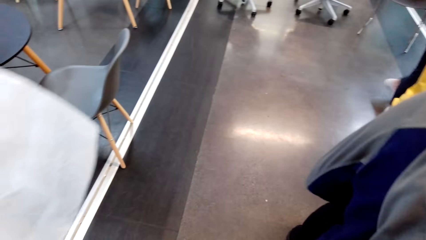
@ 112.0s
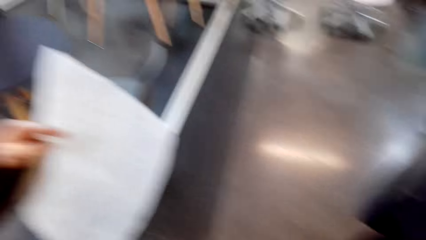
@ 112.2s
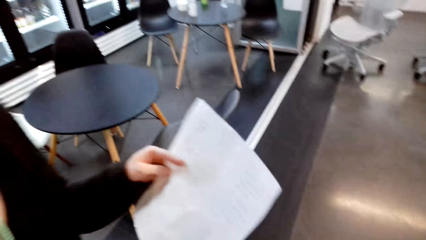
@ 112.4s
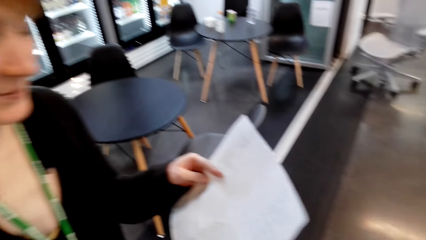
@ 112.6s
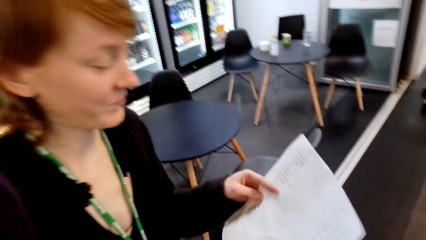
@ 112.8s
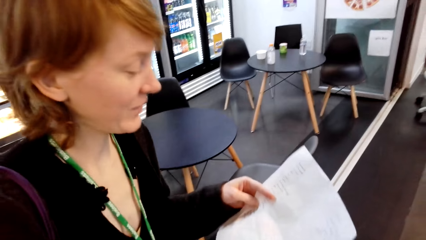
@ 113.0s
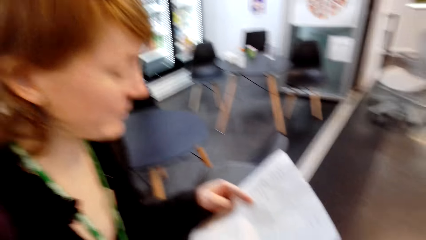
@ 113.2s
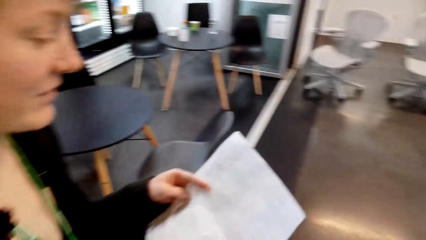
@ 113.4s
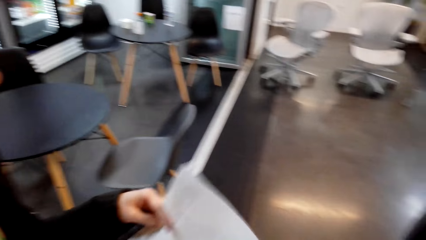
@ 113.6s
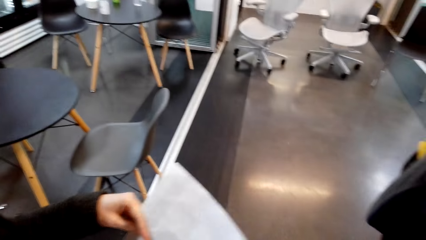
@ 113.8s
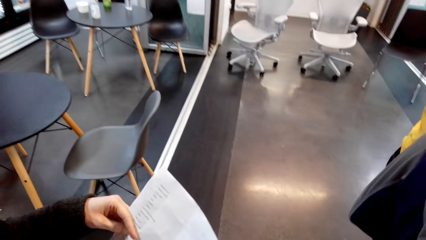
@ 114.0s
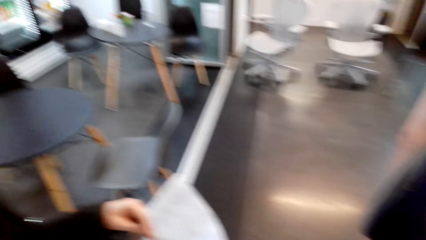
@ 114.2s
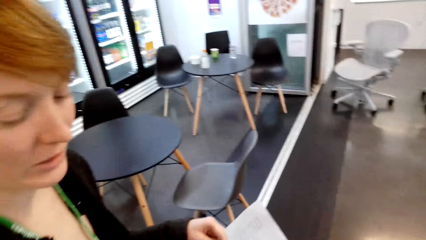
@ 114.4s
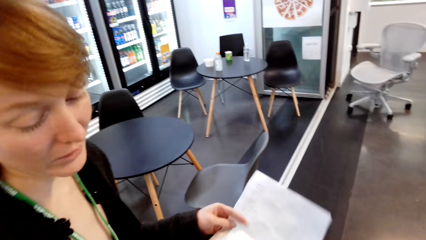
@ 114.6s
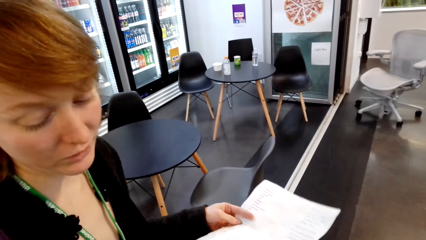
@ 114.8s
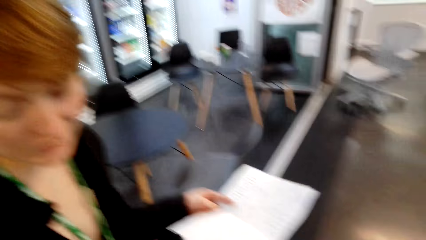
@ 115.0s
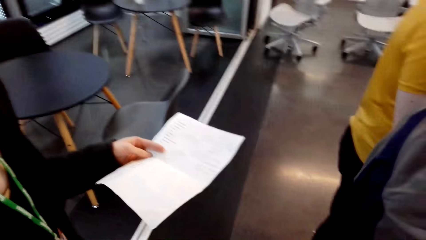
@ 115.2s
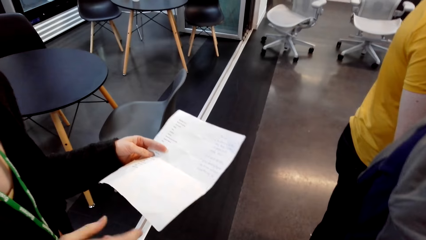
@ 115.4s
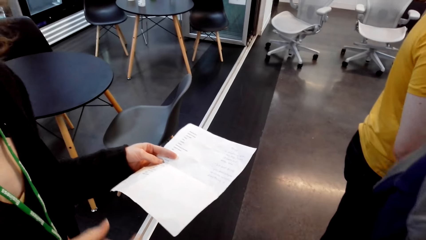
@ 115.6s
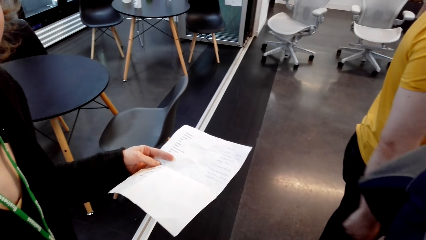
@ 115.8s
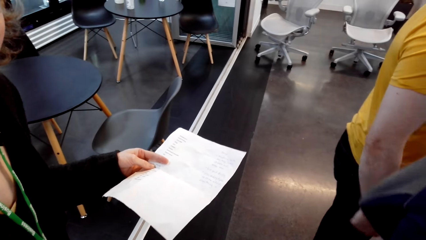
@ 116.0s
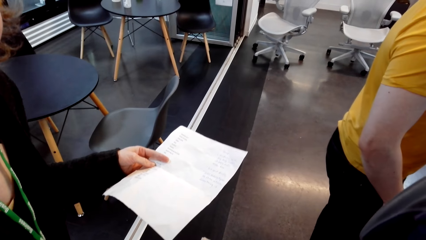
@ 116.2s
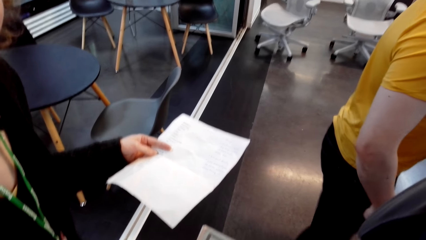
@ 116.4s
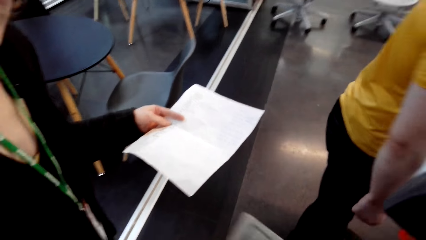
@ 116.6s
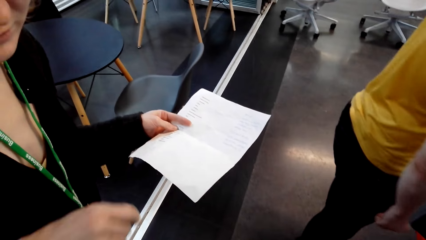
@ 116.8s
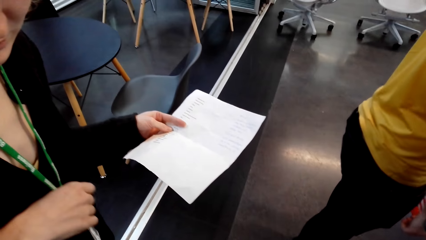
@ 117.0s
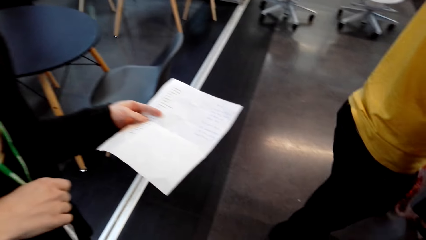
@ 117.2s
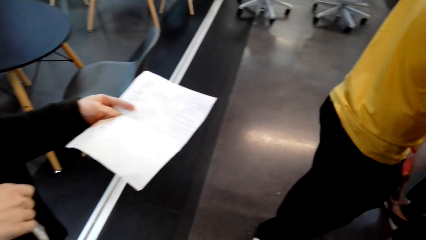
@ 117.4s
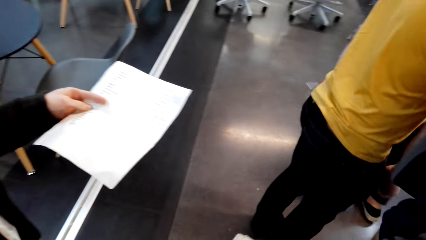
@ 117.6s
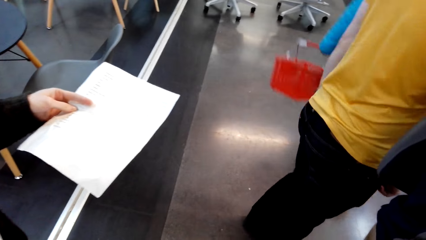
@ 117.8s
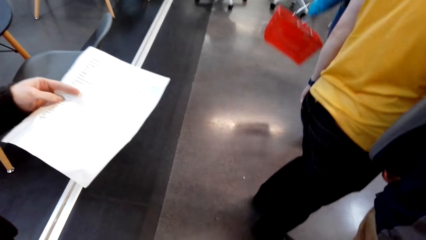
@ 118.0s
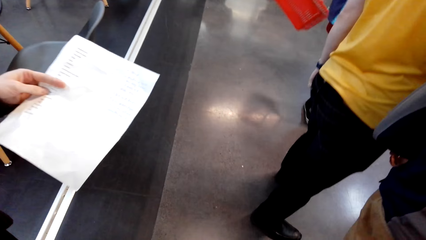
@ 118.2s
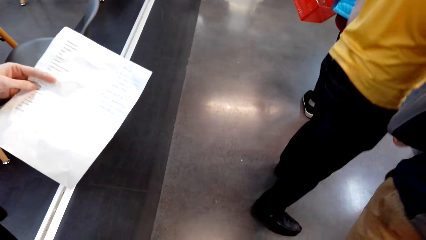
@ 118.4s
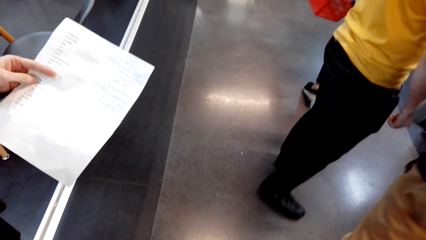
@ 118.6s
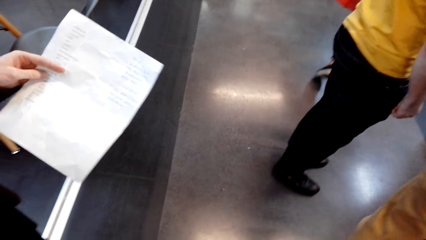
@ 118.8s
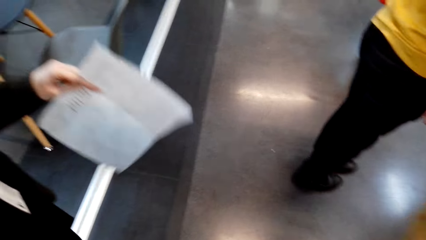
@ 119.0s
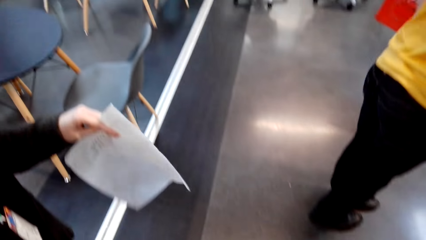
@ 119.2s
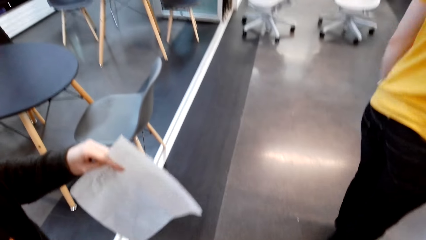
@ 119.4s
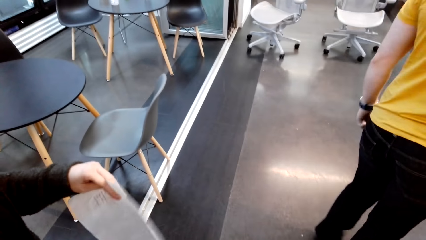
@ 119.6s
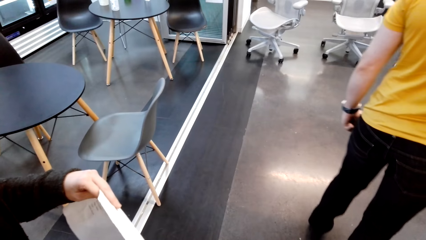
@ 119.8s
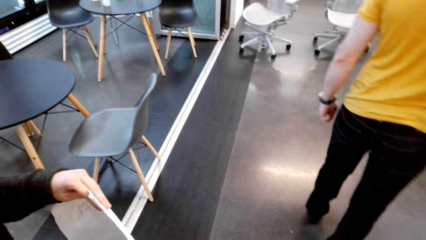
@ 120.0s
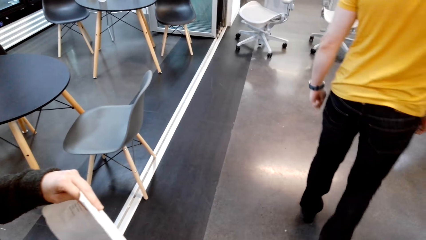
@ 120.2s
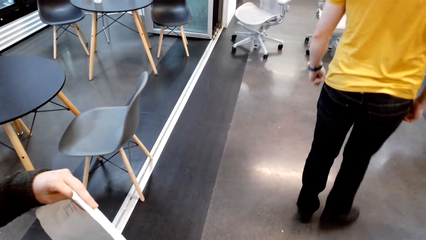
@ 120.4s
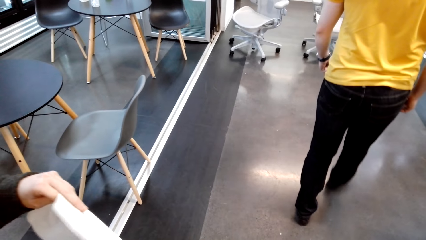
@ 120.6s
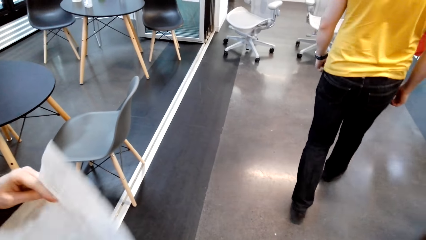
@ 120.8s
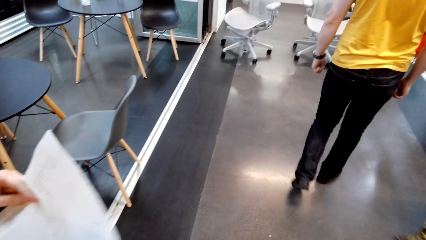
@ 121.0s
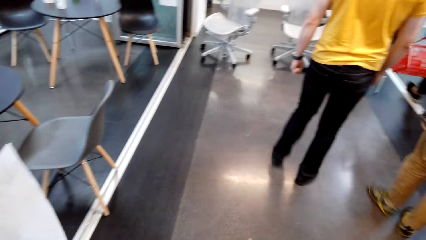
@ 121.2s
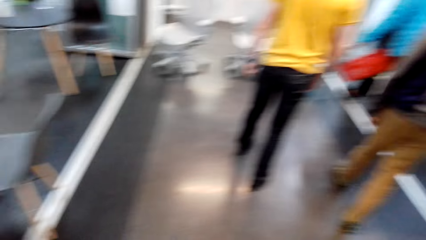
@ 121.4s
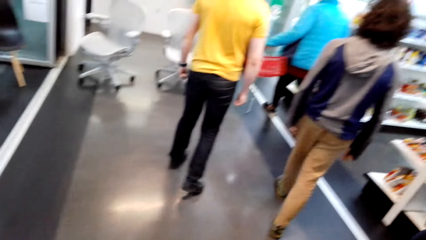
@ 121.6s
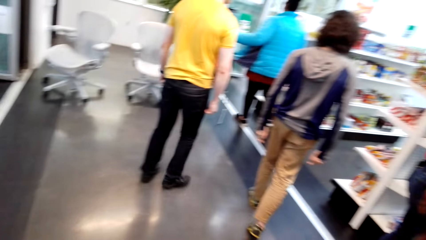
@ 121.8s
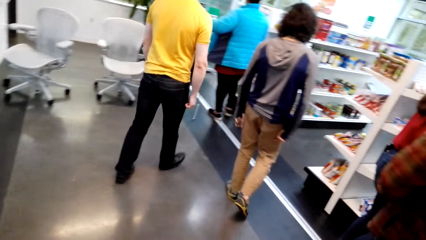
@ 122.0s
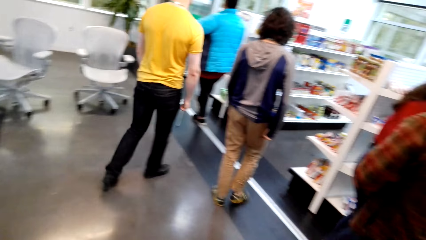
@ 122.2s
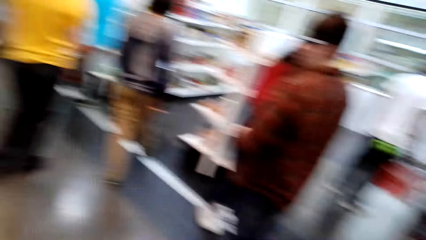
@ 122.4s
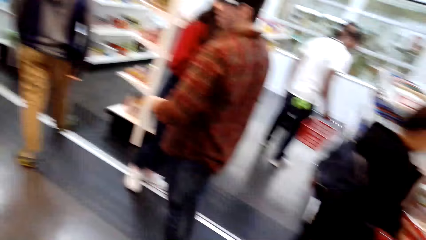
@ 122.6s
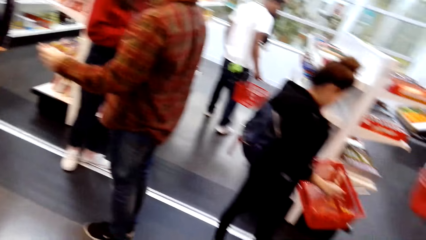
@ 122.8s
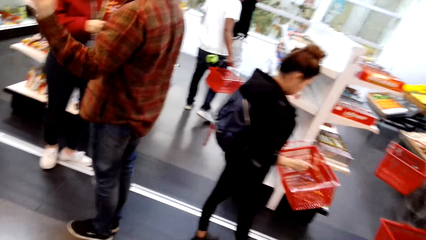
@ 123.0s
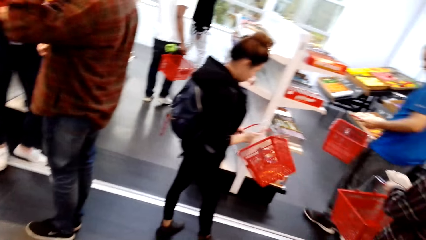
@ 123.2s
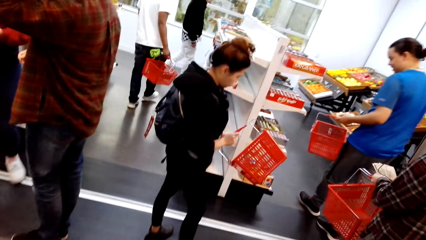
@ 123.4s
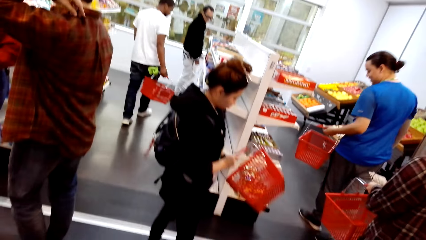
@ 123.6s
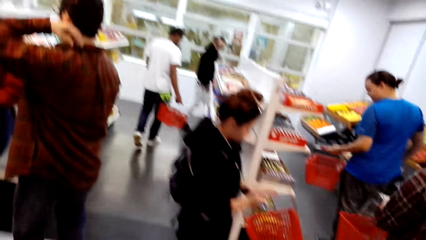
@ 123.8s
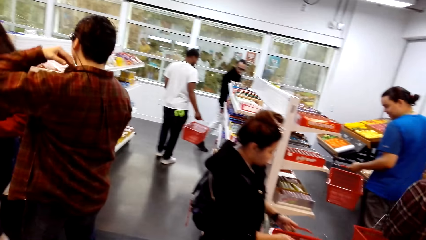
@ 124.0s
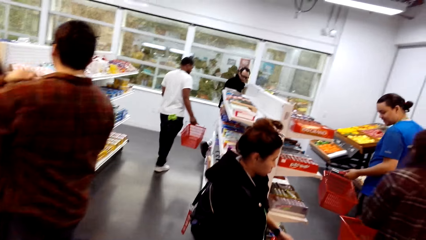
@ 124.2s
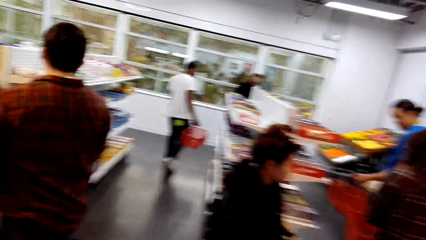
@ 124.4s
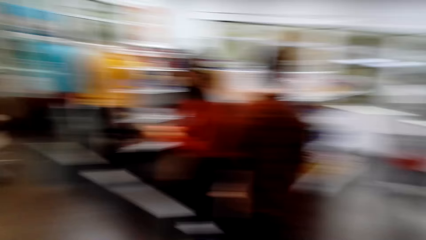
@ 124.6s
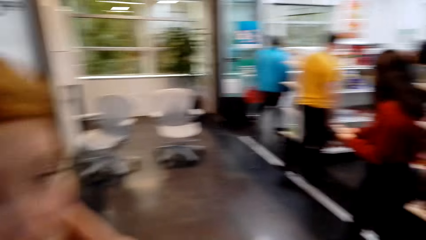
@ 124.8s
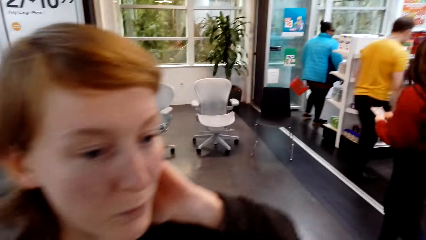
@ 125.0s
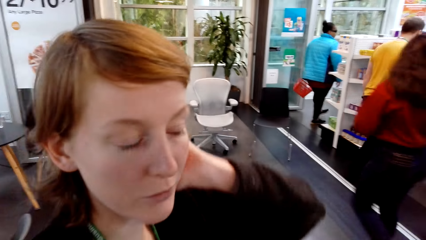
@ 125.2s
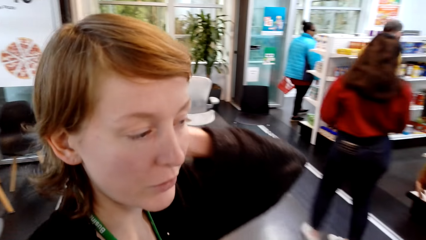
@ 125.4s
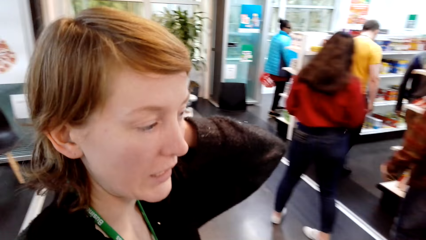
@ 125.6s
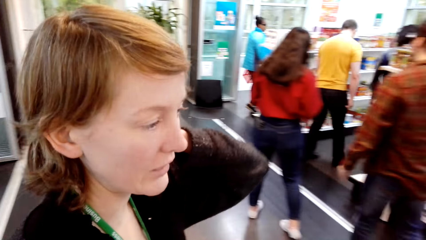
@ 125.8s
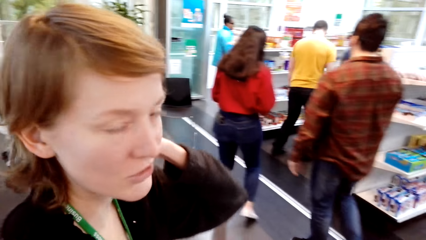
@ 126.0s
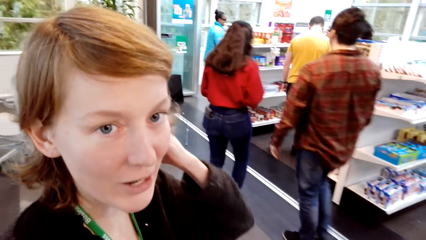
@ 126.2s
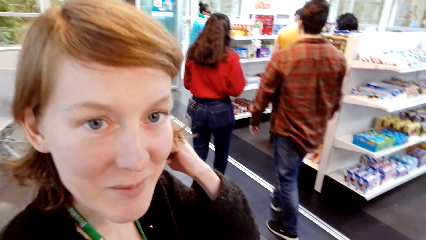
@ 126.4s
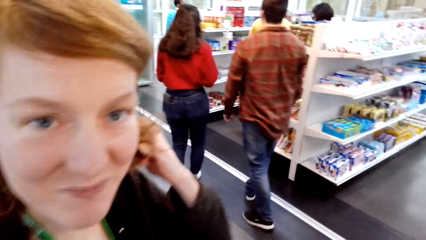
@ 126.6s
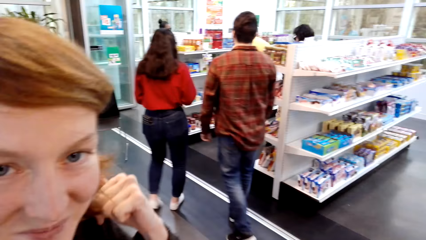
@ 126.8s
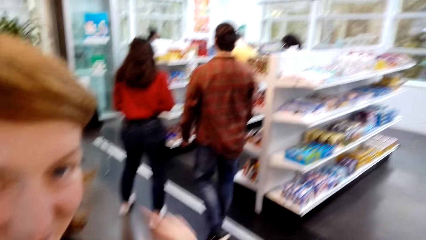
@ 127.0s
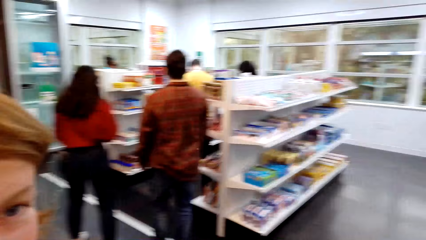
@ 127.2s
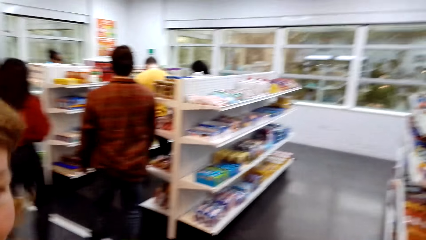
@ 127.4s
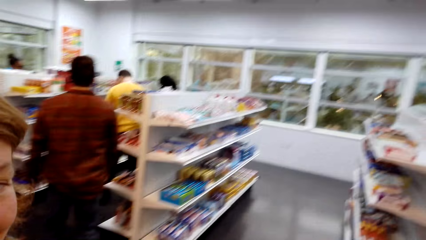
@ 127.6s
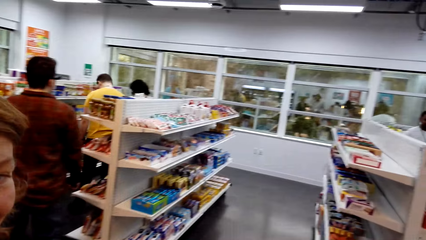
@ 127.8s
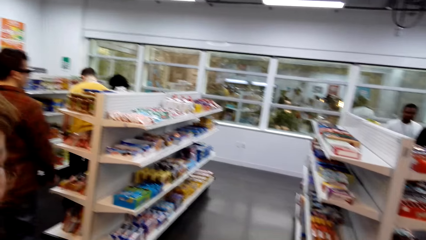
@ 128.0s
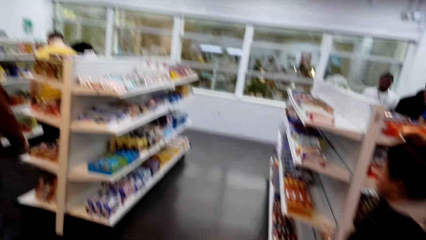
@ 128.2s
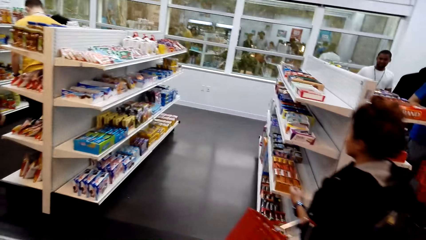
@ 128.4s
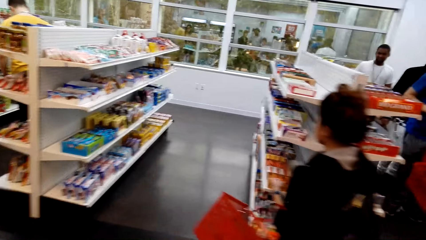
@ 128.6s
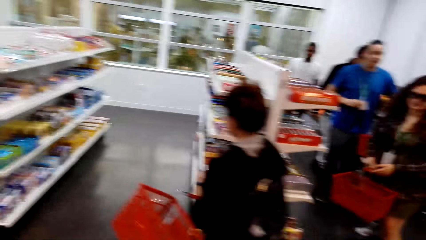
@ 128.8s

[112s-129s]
The camera wearer talks with a lady. The lady holds paper. The camera wearer looks around. The lady talks to the camera wearer. The camera wearer talks with the lady. The lady touches herself.
